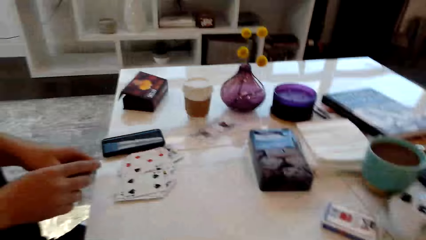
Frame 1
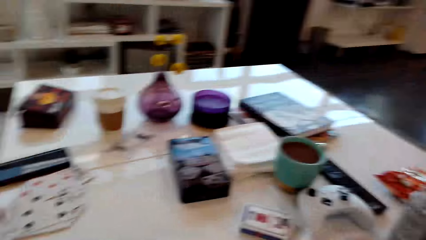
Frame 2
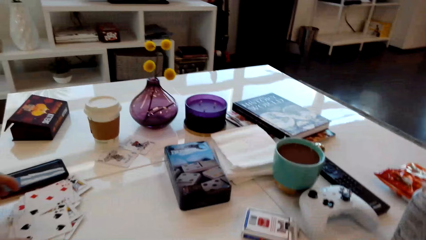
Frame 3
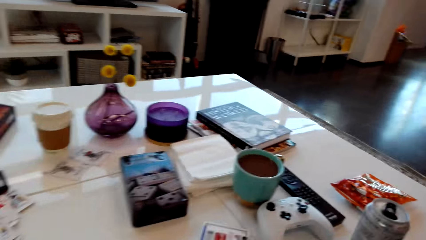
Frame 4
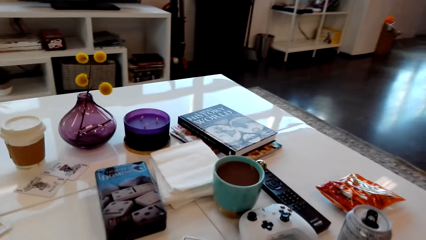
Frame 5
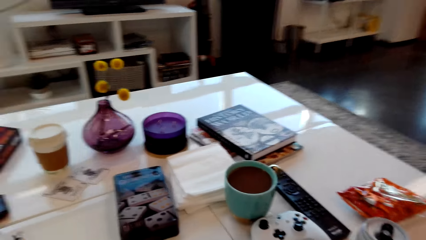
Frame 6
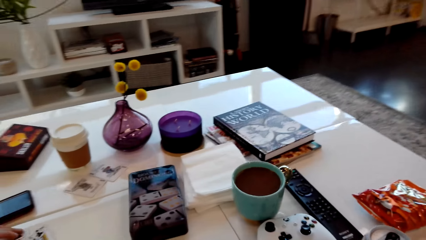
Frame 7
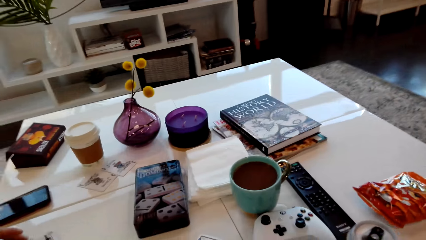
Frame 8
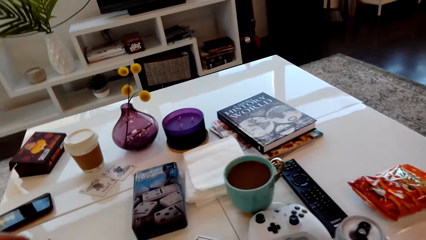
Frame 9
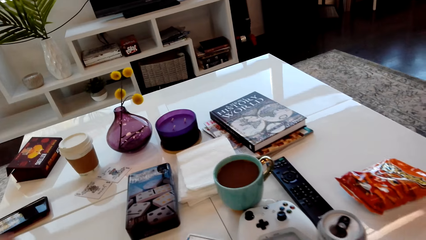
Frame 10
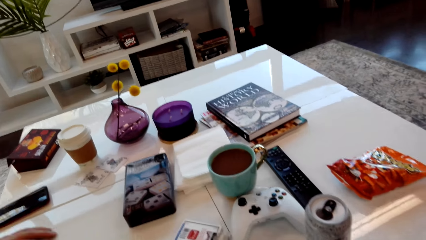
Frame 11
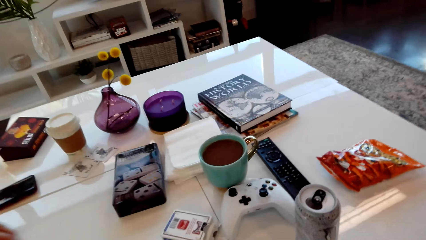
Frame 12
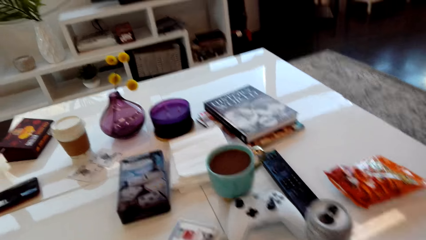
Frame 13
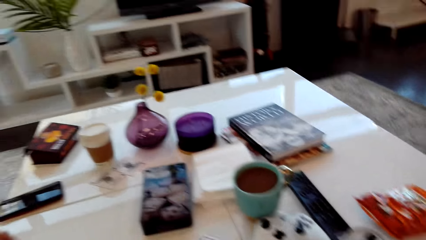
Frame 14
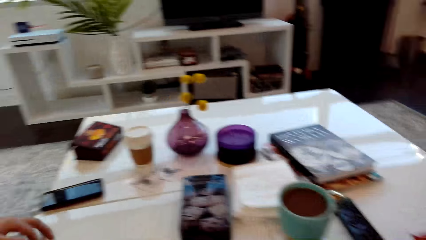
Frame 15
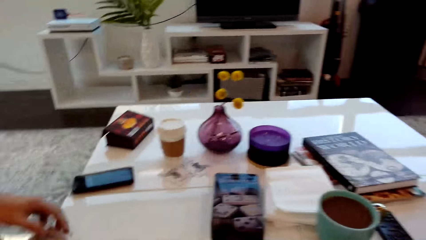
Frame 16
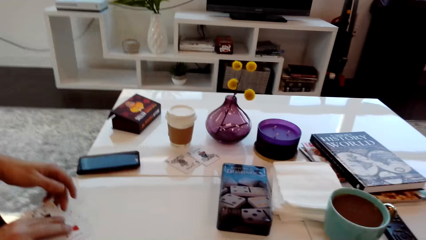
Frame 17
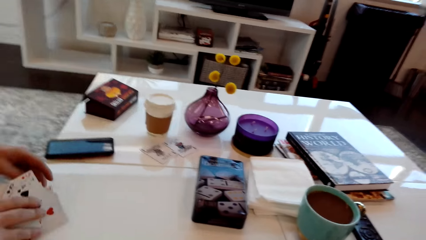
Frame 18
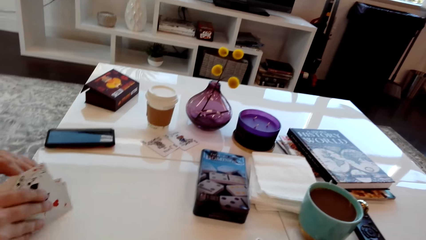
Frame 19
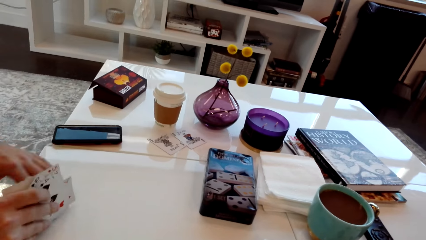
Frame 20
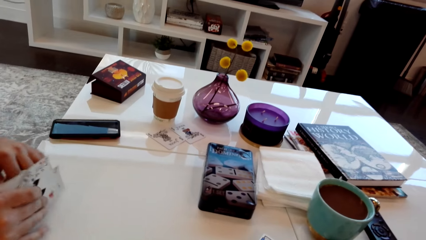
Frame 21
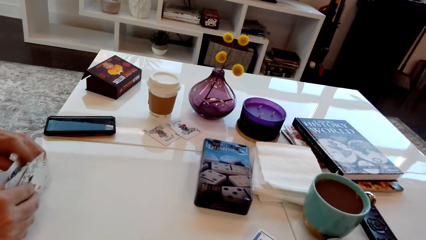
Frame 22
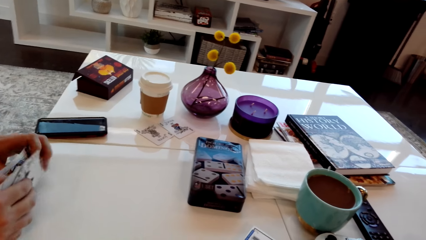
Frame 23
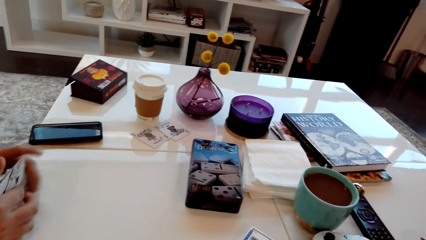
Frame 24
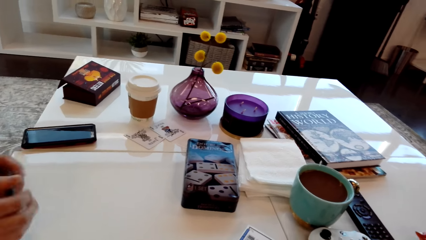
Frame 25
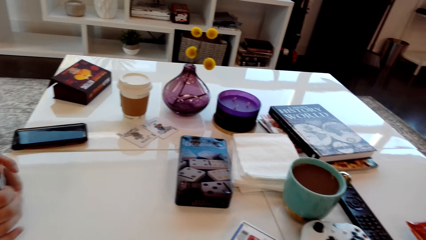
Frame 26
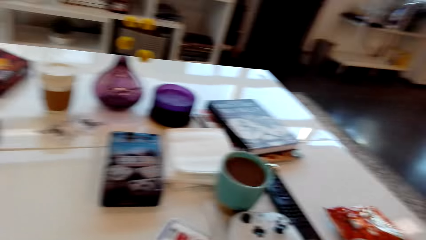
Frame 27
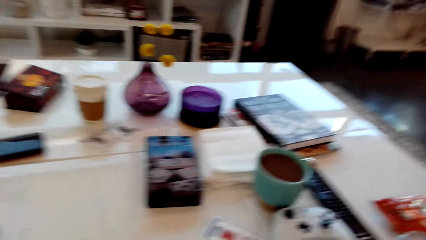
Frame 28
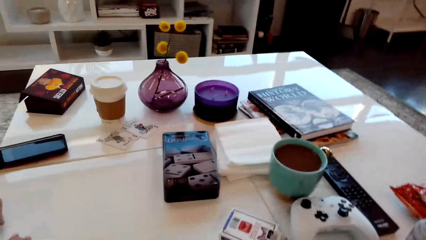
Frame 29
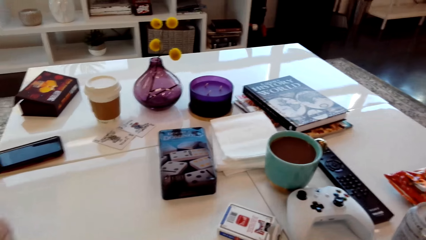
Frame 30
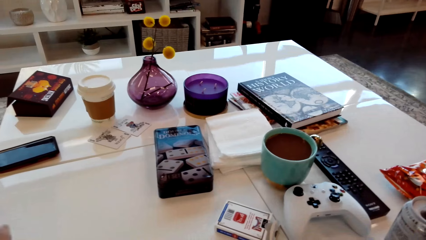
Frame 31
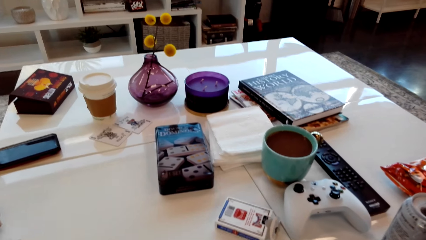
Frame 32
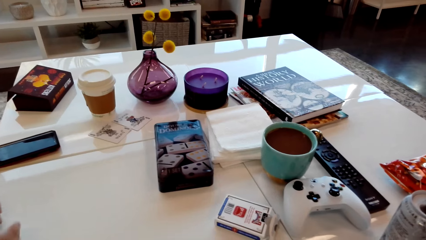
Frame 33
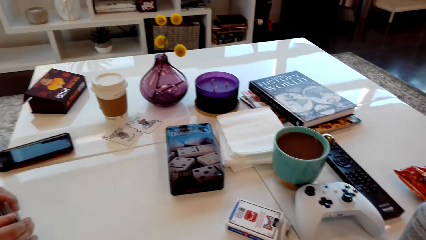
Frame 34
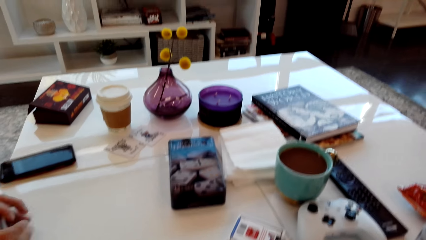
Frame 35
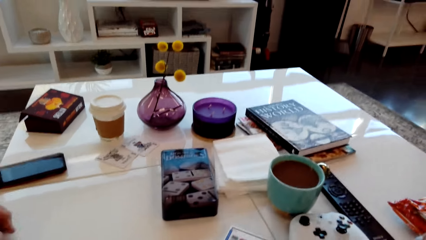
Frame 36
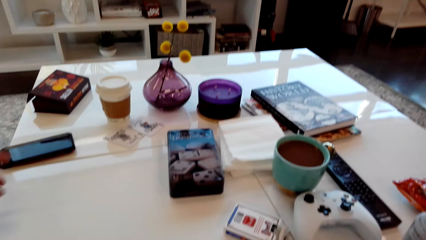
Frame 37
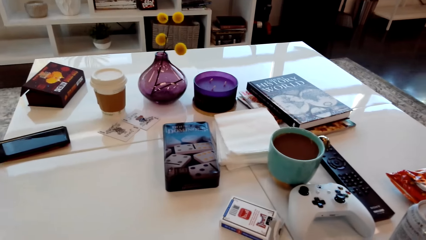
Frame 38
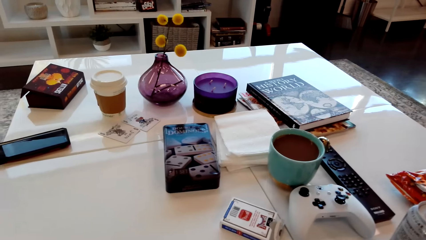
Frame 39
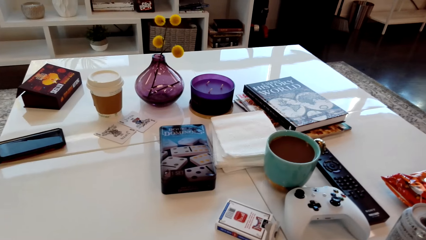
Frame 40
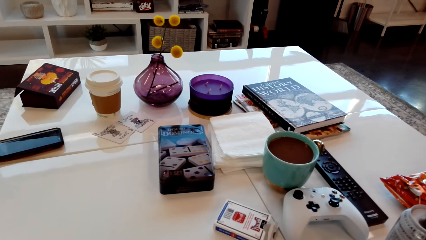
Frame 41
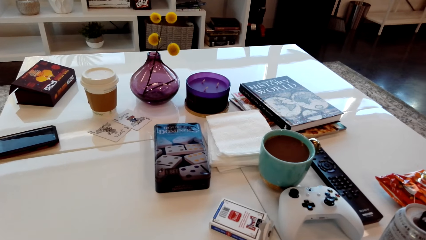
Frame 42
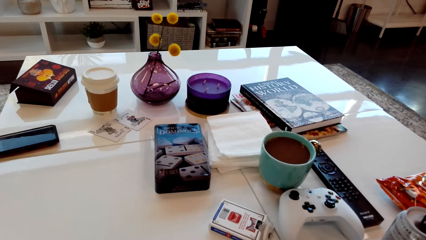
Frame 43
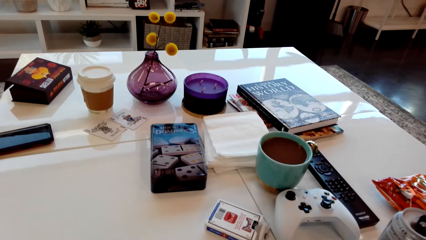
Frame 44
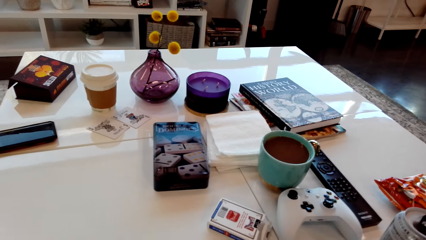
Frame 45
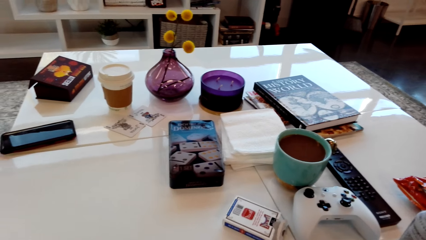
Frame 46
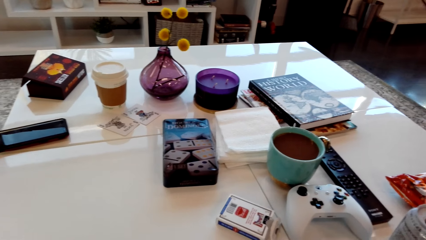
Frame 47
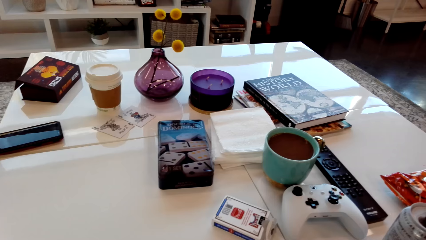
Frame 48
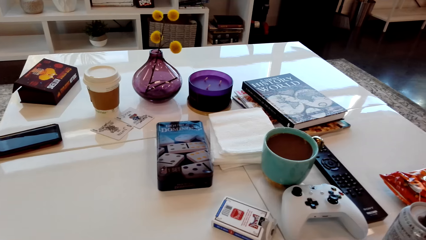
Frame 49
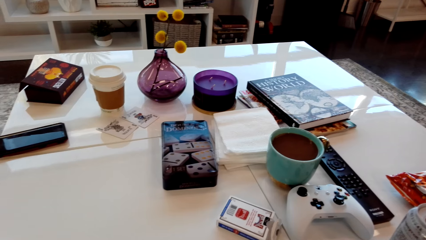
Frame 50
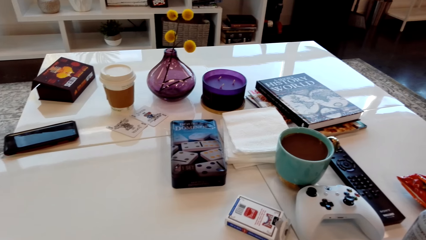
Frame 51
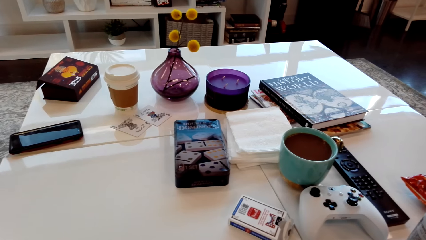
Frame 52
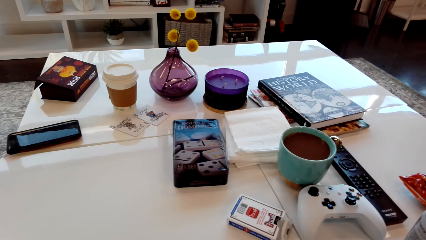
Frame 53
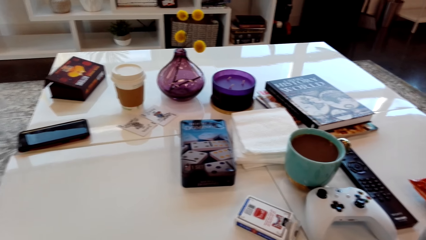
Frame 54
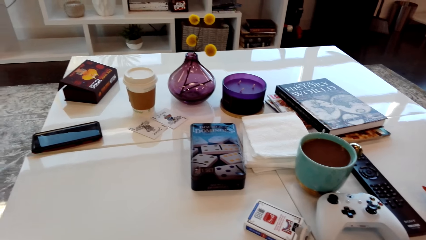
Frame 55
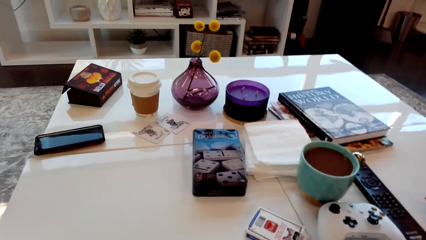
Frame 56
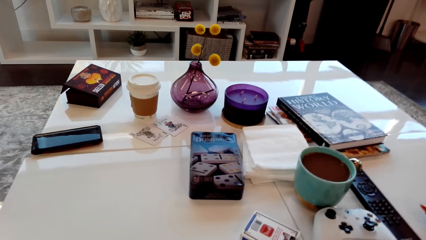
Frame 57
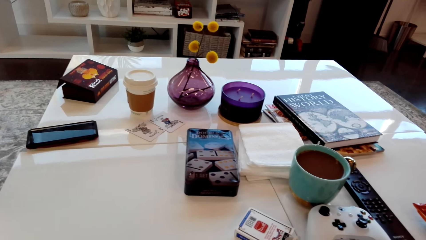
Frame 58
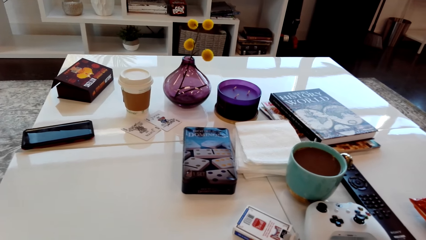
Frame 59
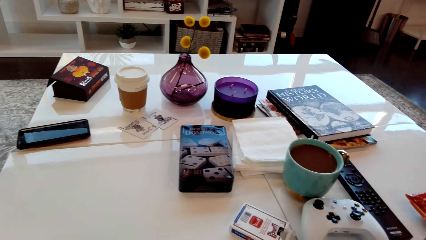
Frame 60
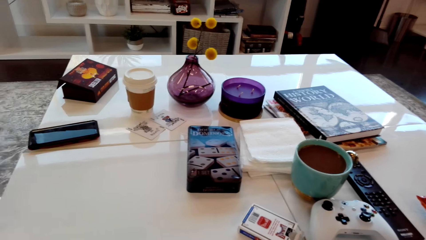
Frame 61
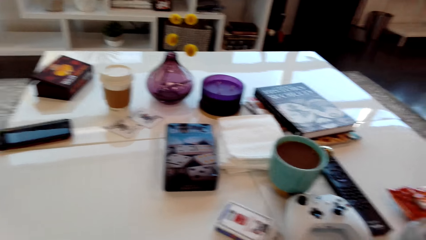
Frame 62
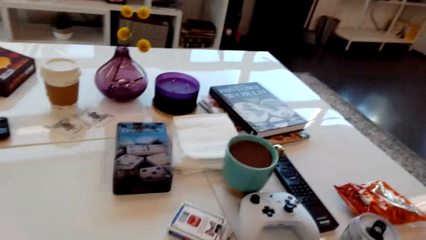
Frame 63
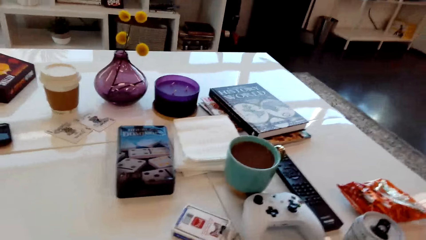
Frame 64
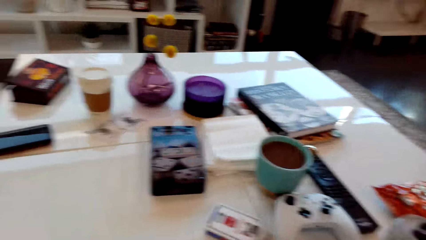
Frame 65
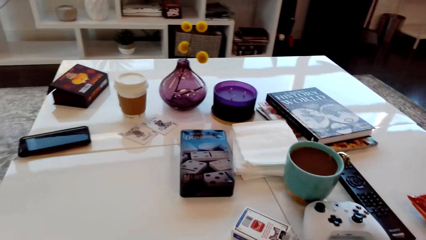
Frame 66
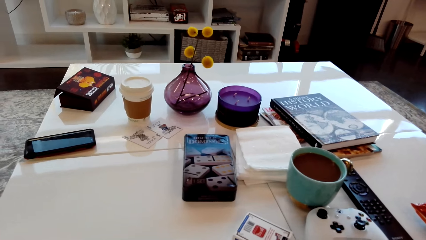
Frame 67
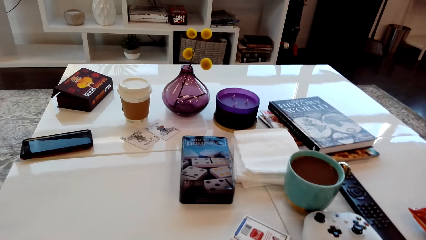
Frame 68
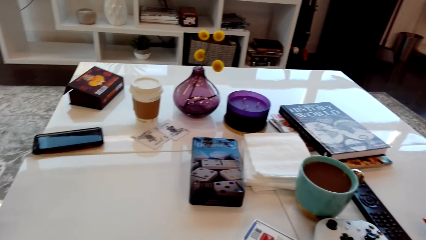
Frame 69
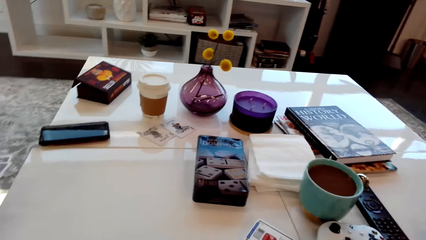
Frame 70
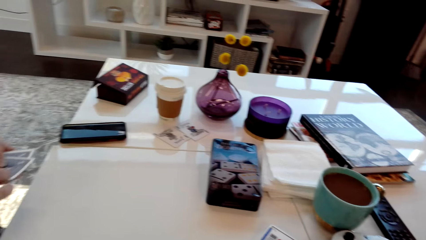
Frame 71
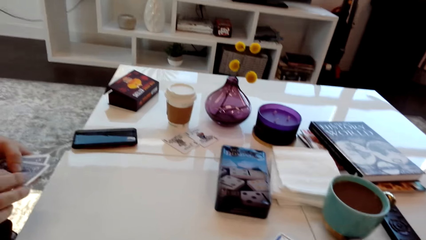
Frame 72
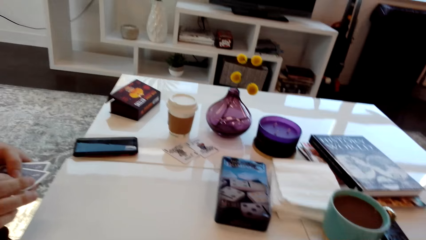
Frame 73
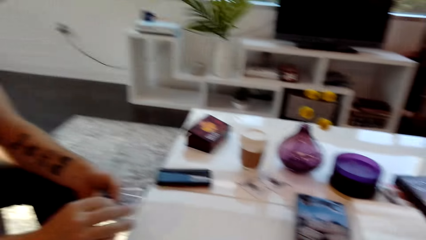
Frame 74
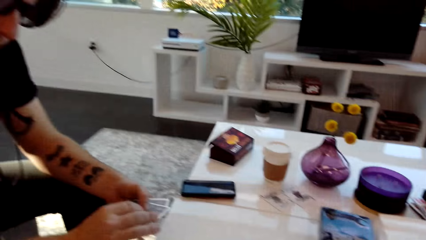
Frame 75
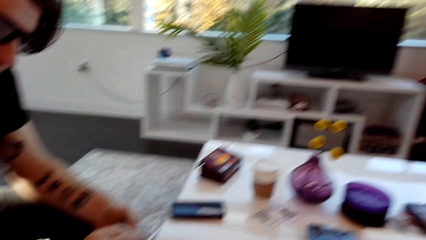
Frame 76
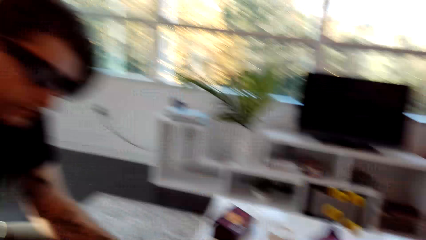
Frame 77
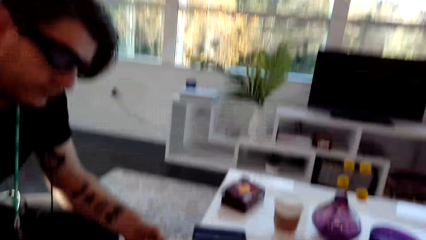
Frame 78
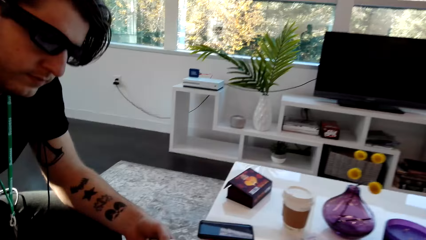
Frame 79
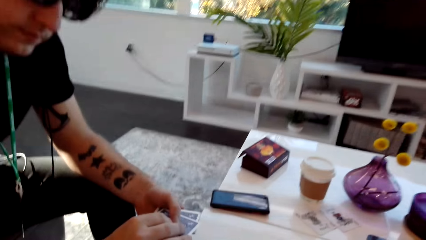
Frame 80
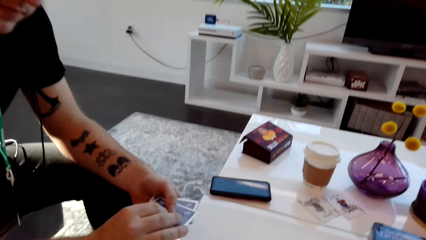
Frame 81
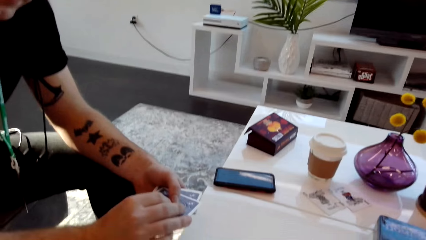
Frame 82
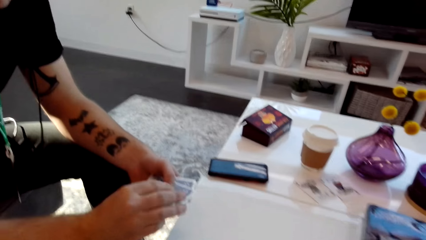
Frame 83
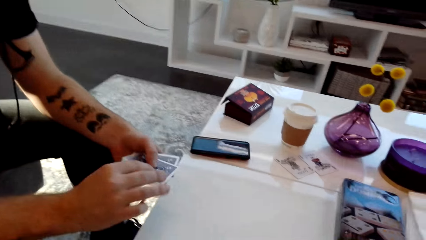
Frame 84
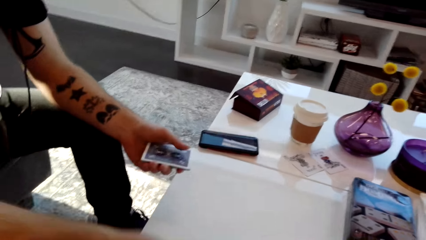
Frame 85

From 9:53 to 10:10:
A man picks up the playing card on the table. He shuffles the cards. The camera wearer looks on the table.
